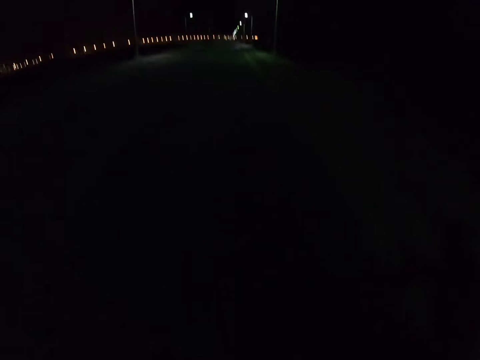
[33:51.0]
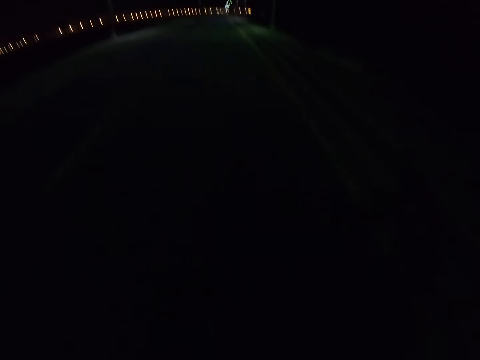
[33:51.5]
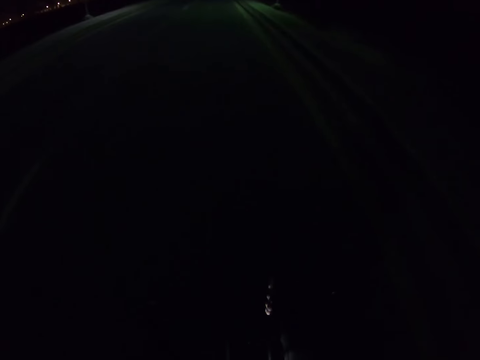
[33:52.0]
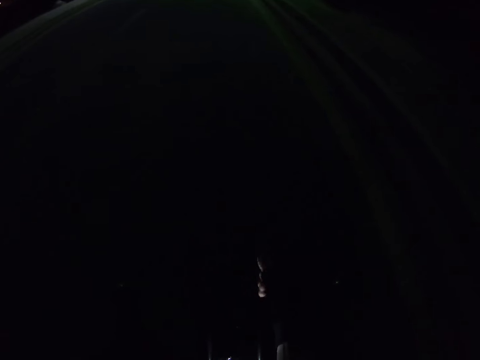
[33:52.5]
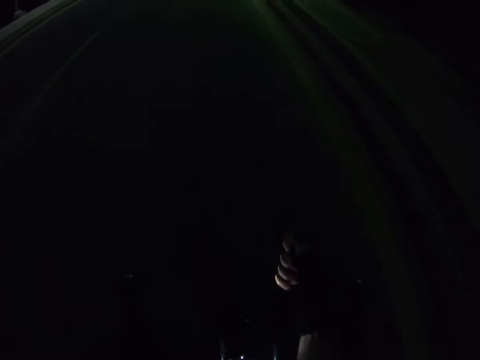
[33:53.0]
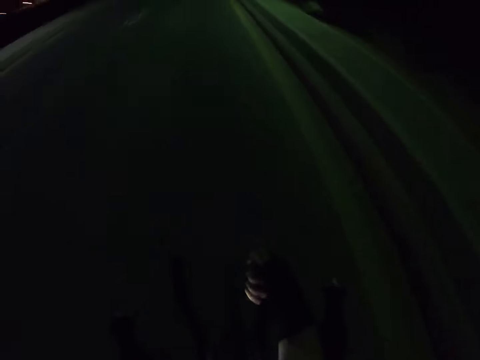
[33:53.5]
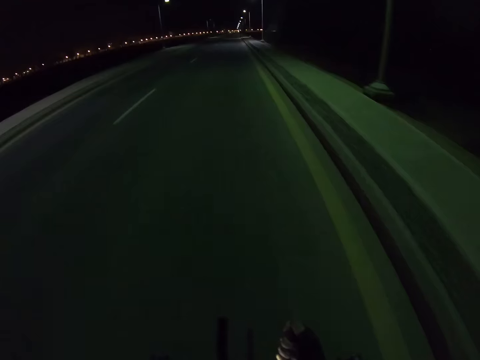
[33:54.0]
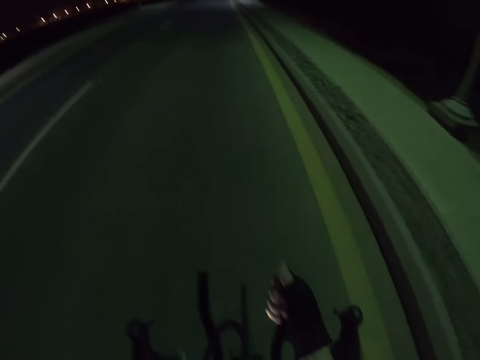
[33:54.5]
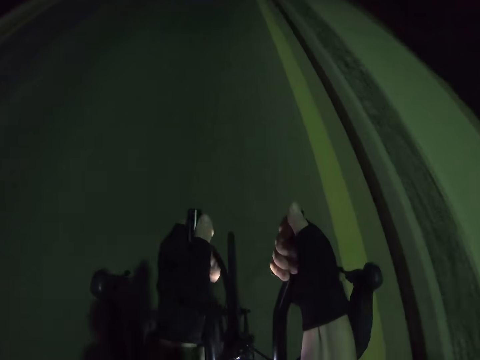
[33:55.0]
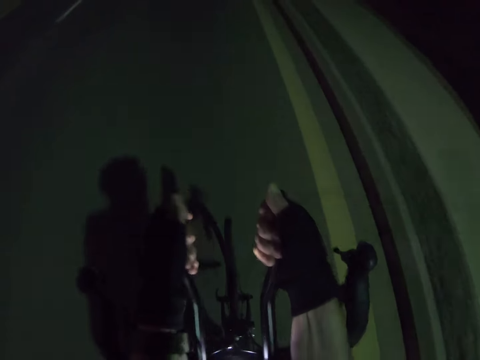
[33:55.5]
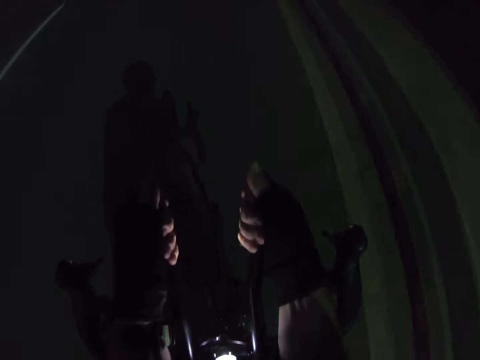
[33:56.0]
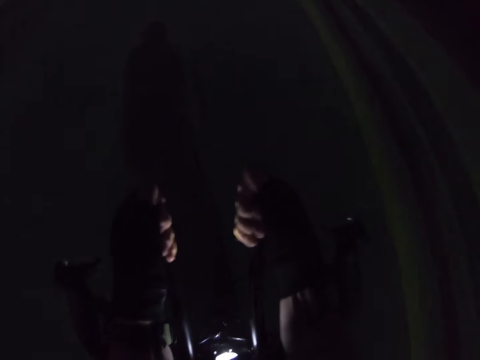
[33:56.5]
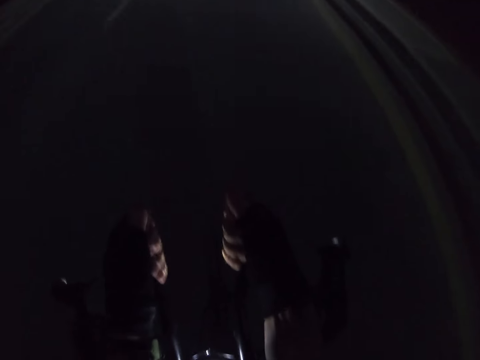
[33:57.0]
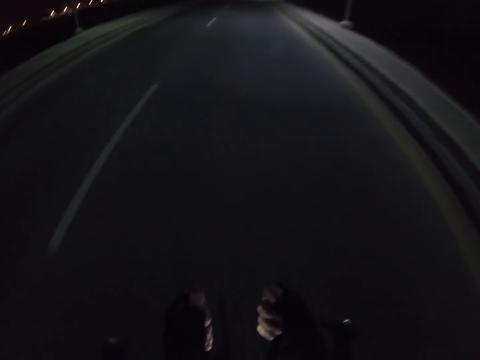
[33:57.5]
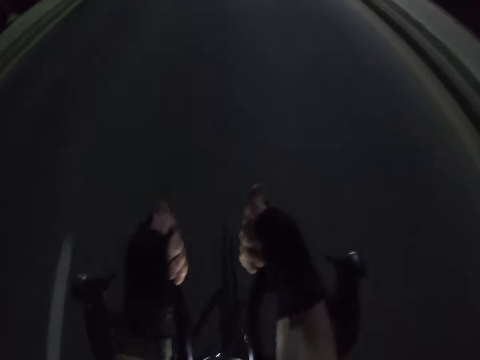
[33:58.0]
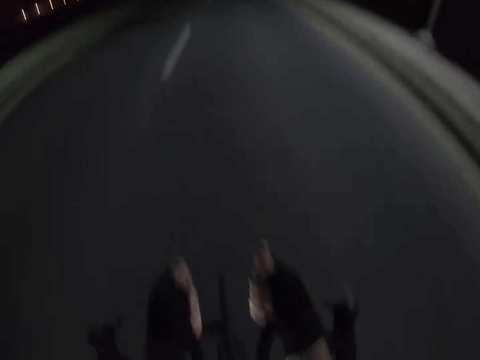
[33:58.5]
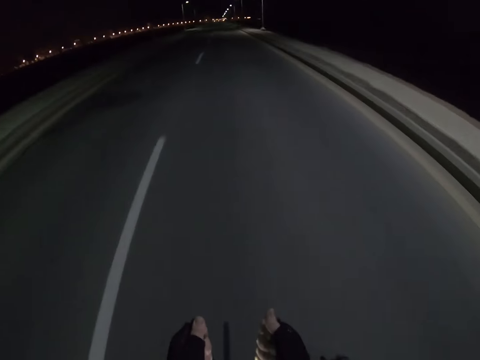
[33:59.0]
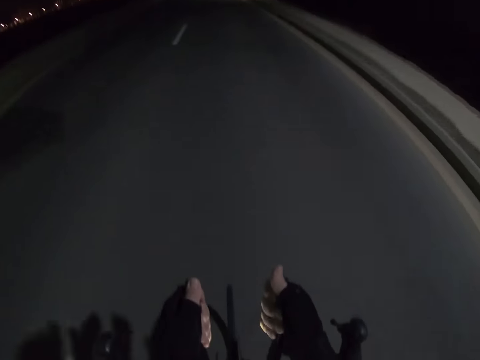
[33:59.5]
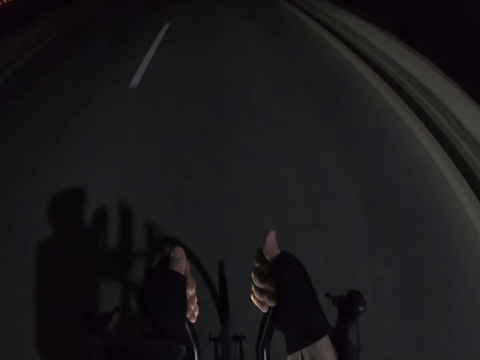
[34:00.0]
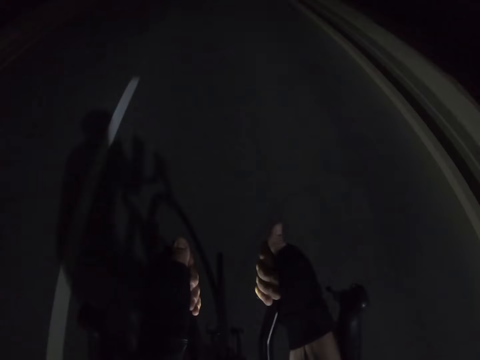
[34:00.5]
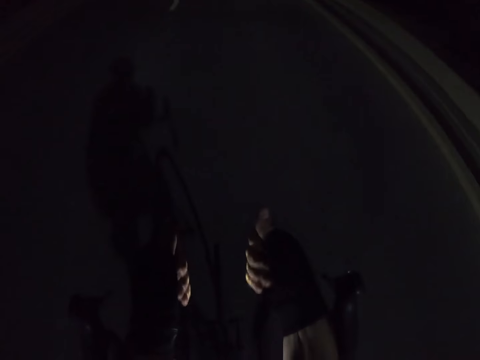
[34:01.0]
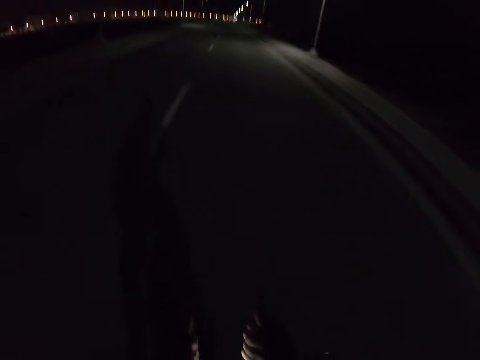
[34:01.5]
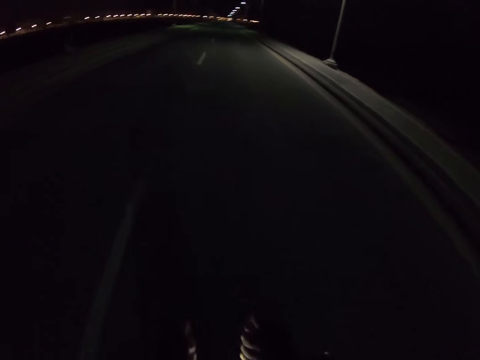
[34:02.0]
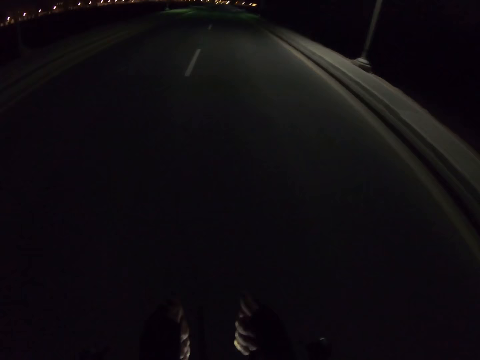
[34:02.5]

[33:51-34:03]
The camera wearer moves his right hand. He rides bikes. He holds the middle bicycle handle with both his hands.

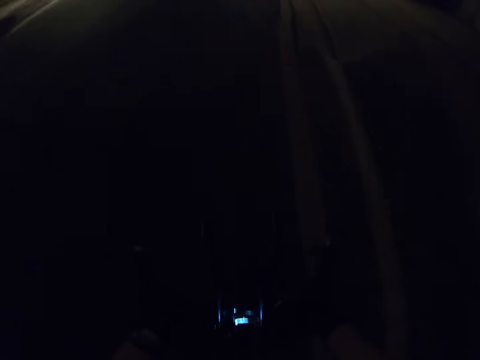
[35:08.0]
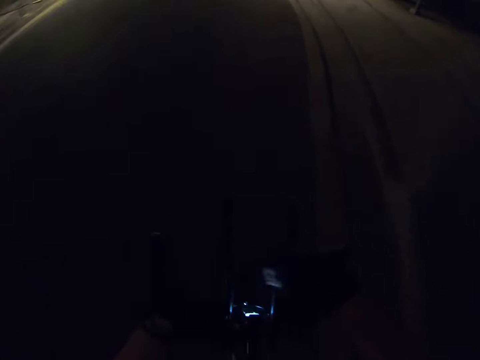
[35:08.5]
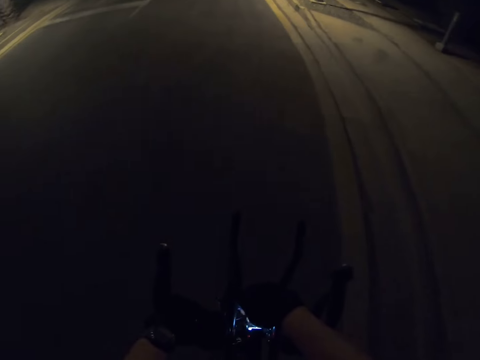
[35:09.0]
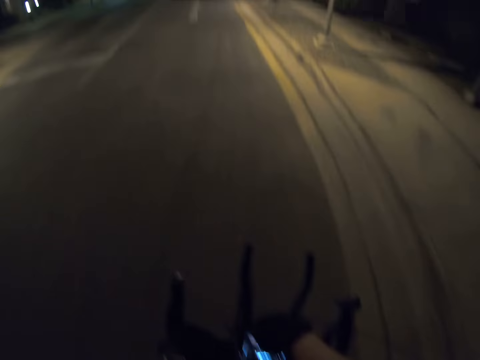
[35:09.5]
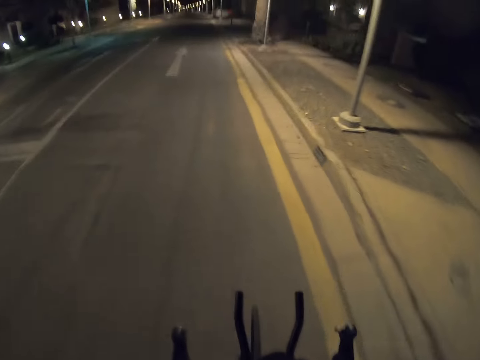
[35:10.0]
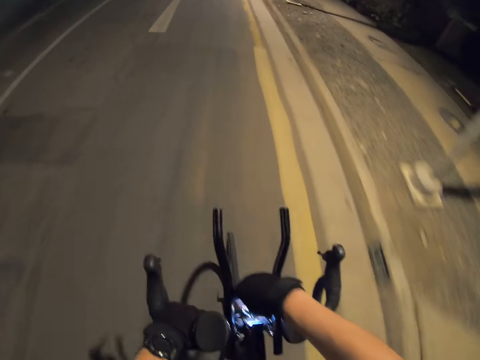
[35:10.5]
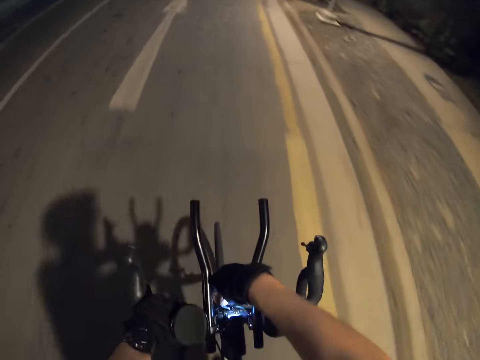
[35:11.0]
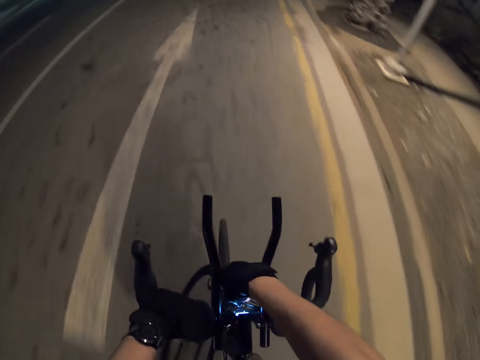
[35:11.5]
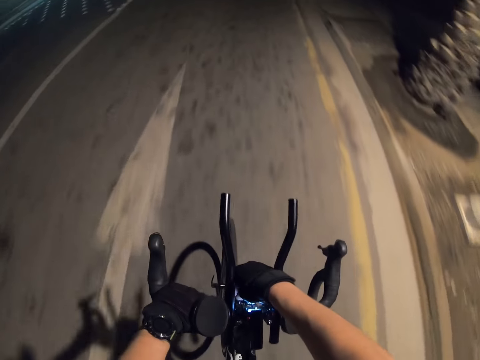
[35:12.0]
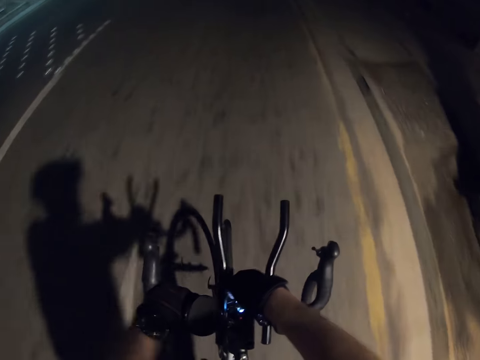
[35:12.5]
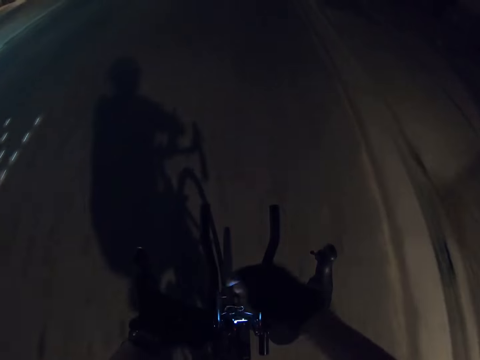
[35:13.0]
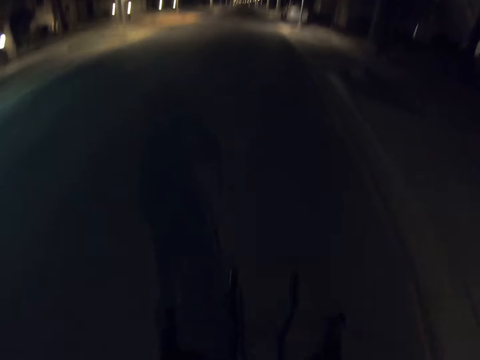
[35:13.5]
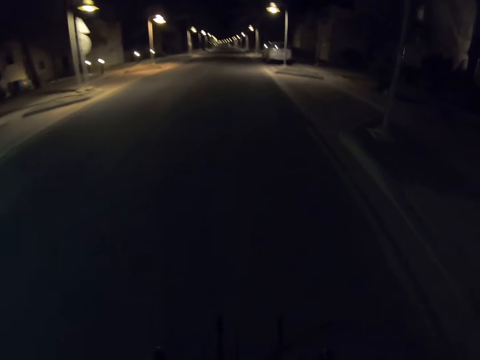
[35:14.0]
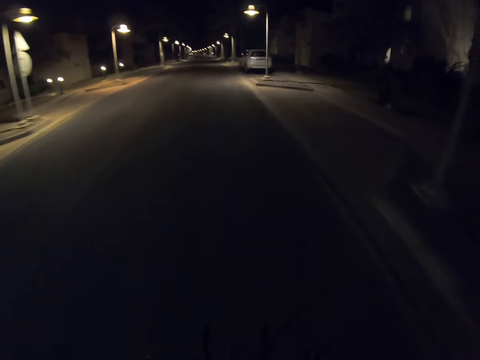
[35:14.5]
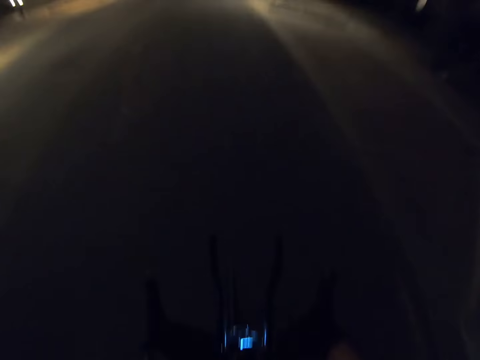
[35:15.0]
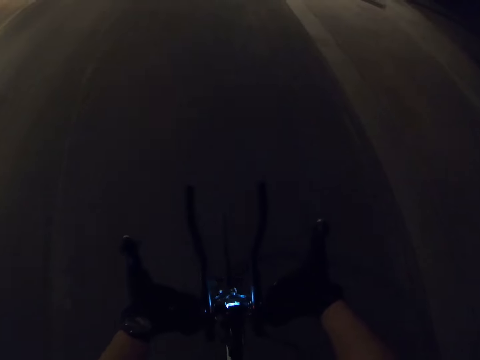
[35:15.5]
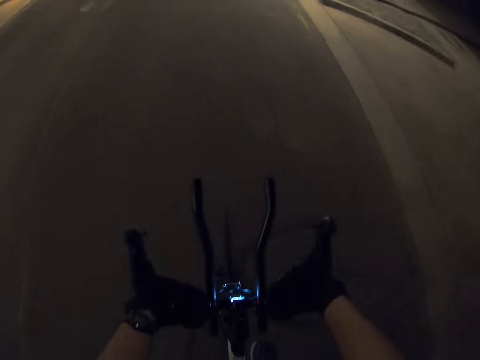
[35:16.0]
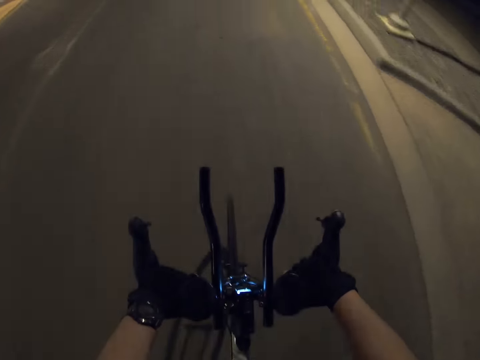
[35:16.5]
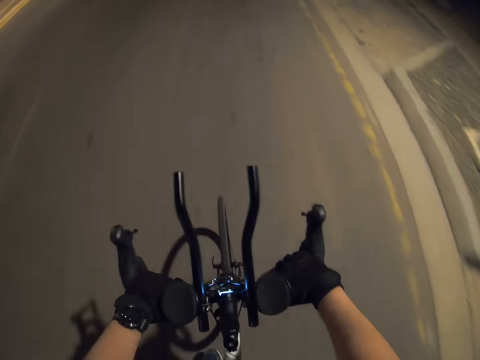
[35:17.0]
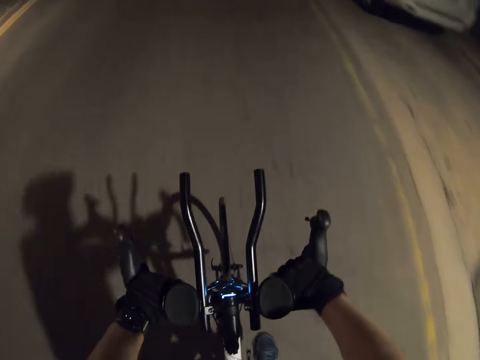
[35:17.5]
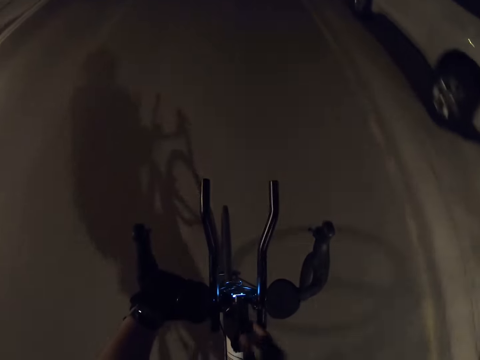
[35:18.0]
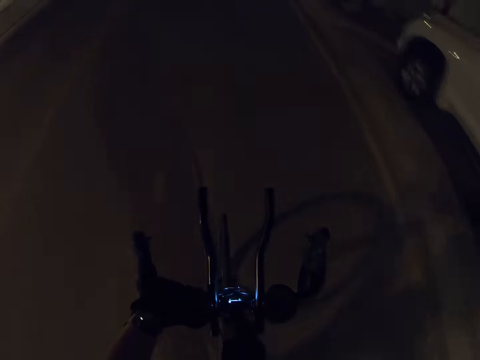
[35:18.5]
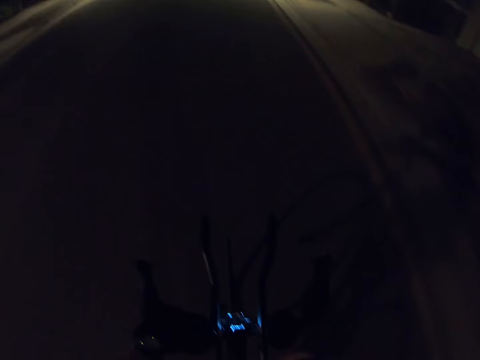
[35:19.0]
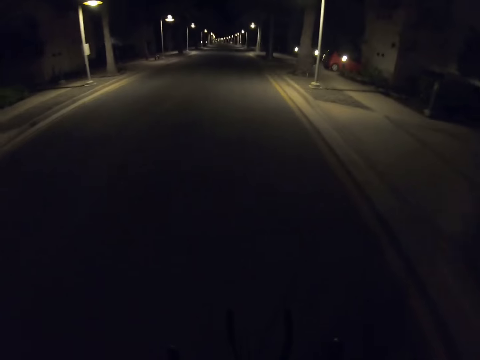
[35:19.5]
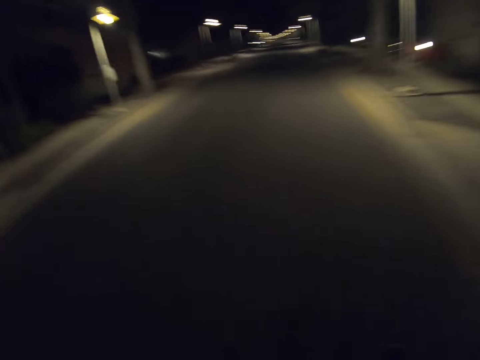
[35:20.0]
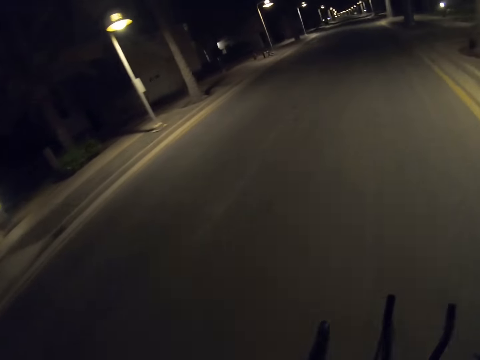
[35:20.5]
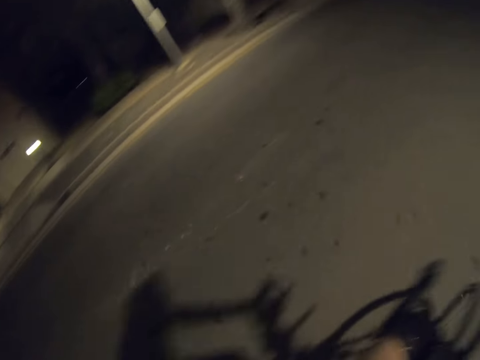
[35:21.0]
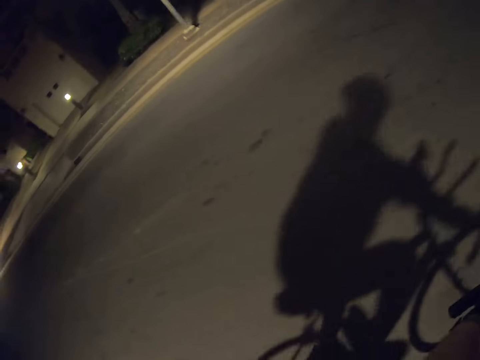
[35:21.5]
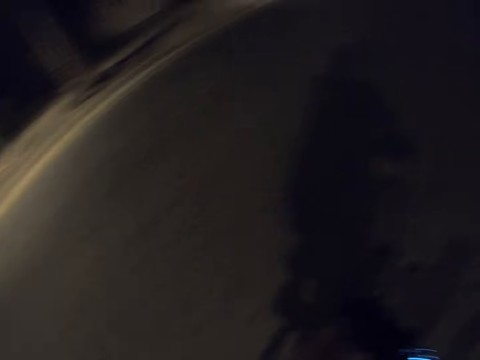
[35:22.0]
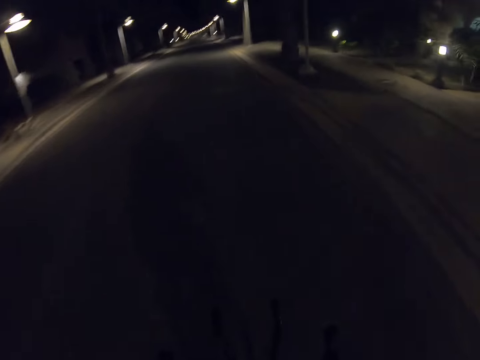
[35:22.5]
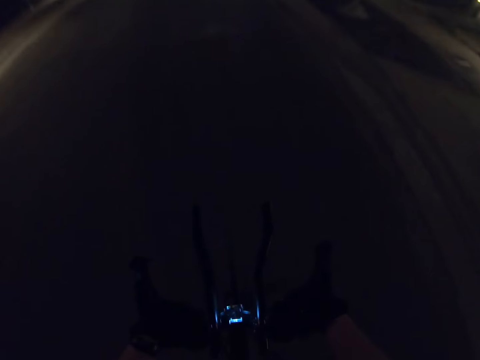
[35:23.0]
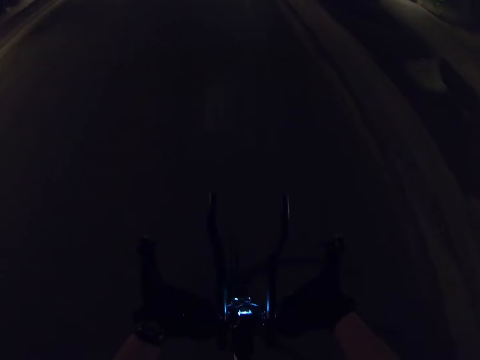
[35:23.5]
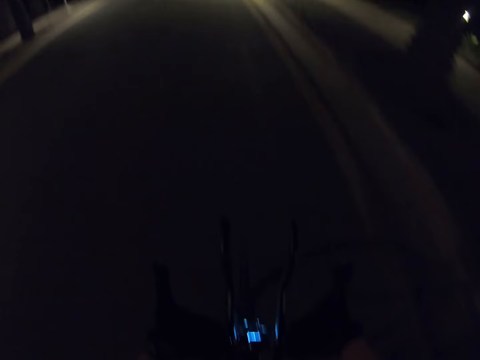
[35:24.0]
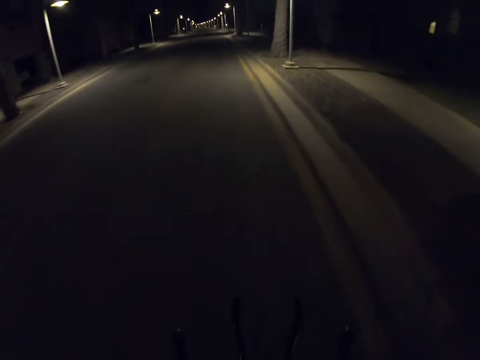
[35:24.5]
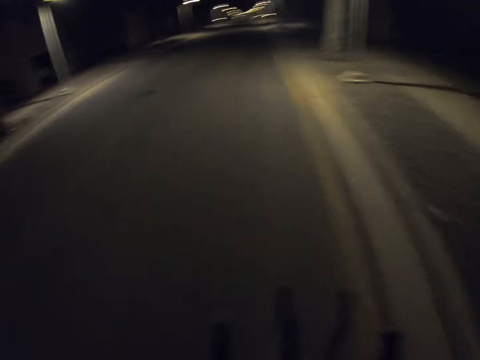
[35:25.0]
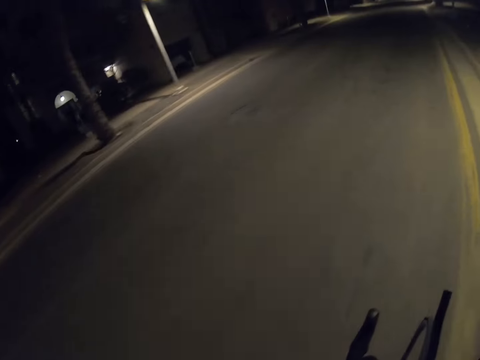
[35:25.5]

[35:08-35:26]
The camera wearer touches the bicycle. They ride bikes and look around.
